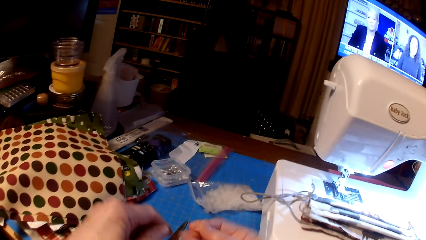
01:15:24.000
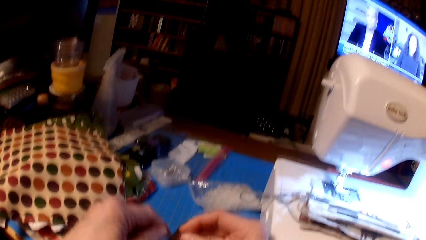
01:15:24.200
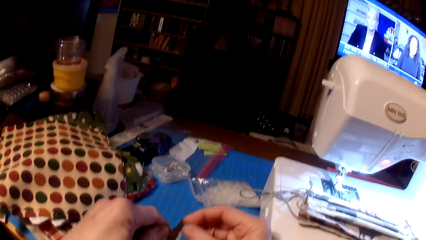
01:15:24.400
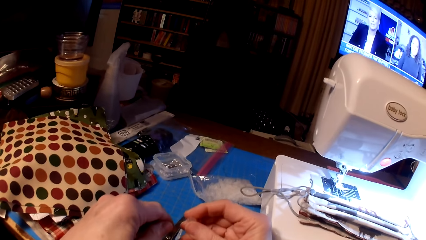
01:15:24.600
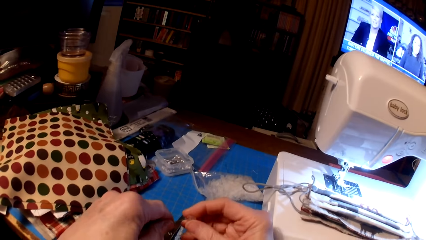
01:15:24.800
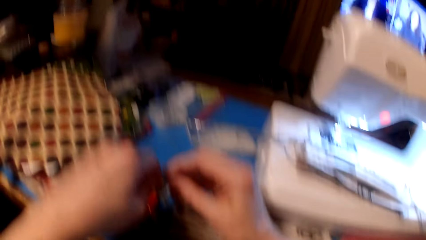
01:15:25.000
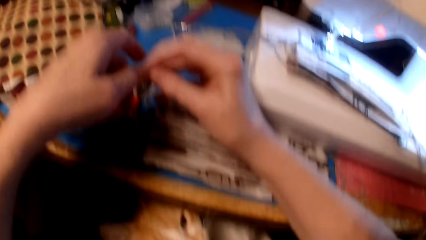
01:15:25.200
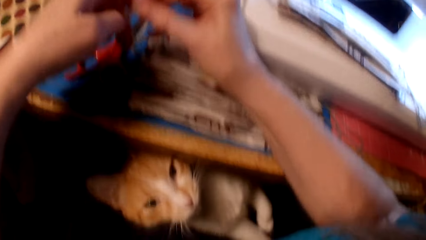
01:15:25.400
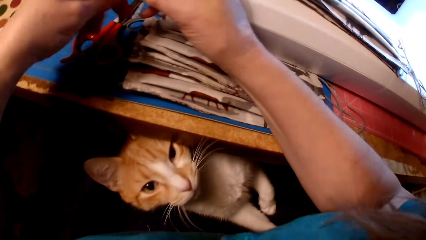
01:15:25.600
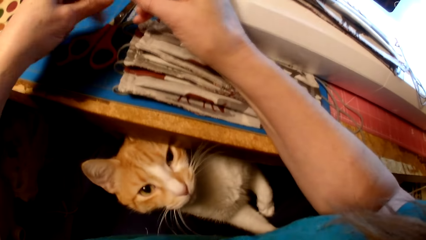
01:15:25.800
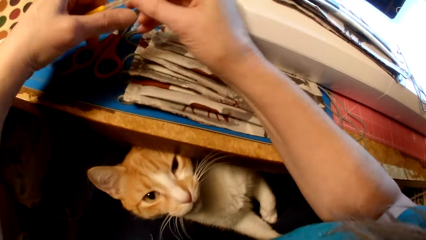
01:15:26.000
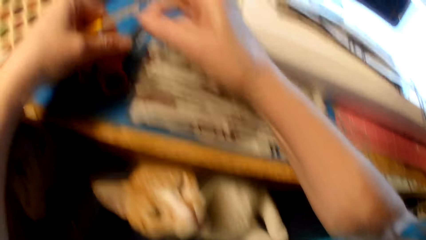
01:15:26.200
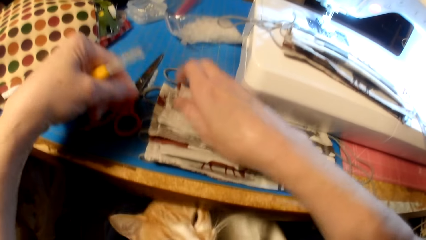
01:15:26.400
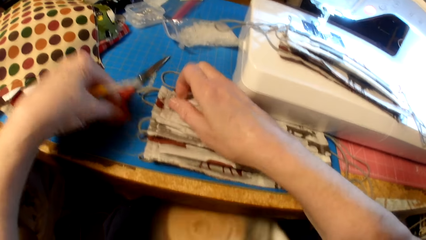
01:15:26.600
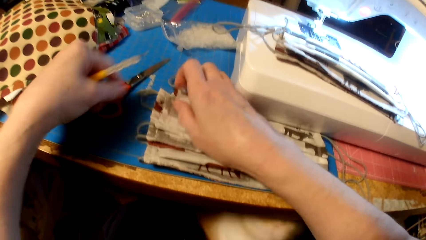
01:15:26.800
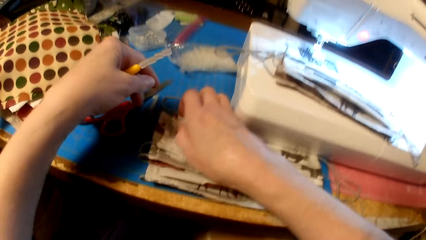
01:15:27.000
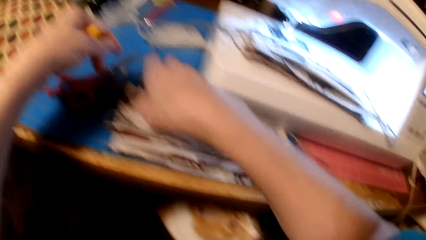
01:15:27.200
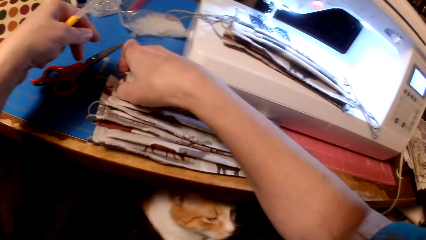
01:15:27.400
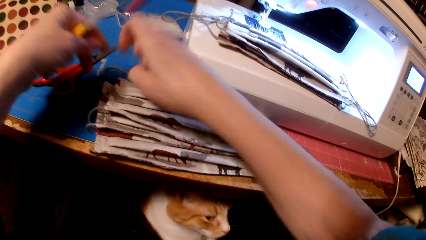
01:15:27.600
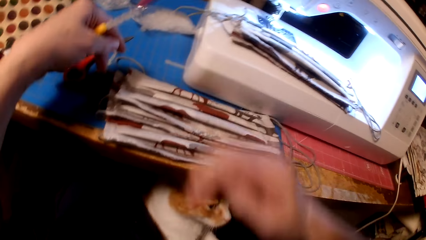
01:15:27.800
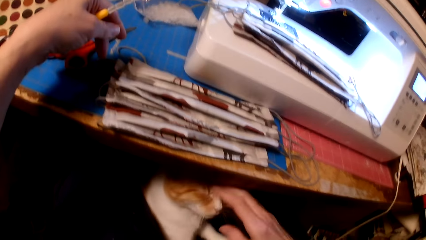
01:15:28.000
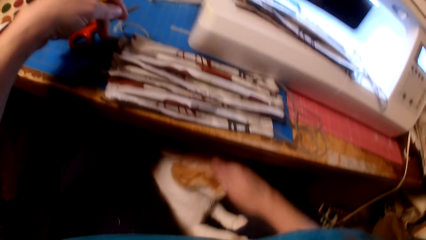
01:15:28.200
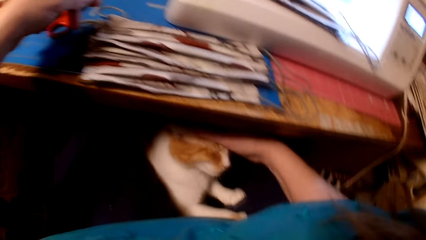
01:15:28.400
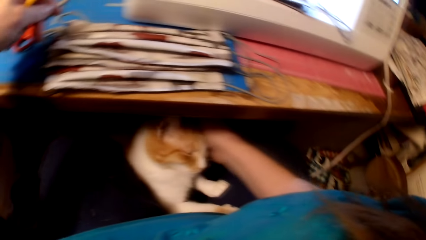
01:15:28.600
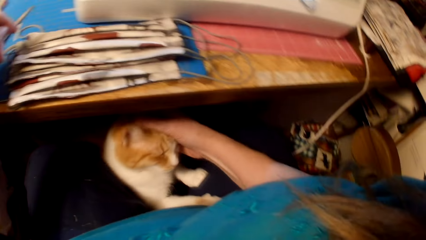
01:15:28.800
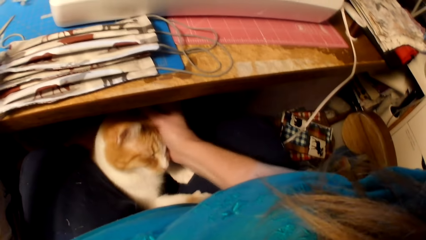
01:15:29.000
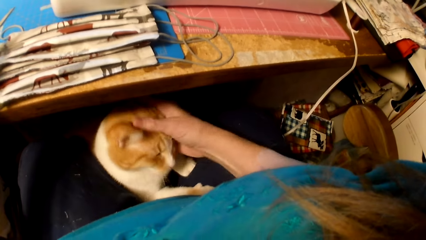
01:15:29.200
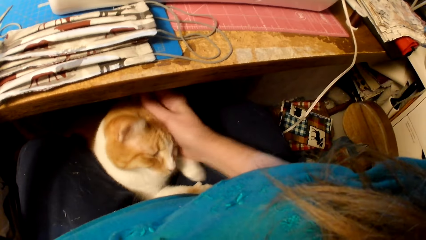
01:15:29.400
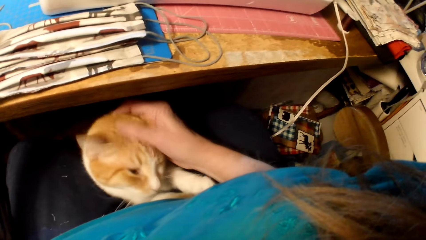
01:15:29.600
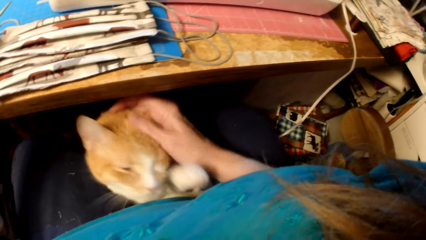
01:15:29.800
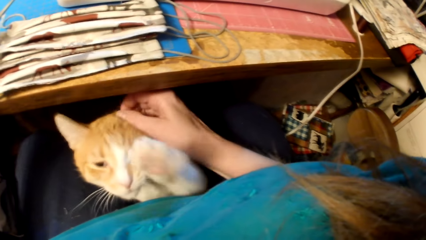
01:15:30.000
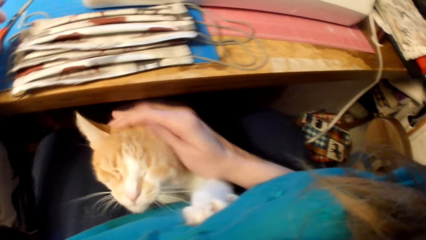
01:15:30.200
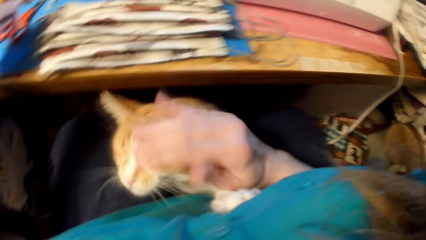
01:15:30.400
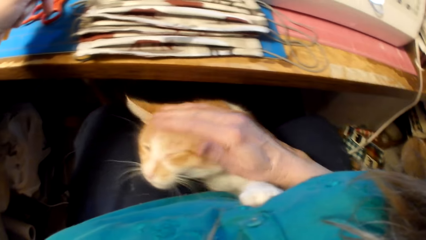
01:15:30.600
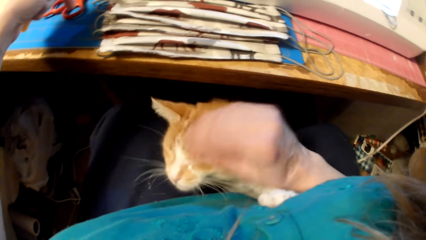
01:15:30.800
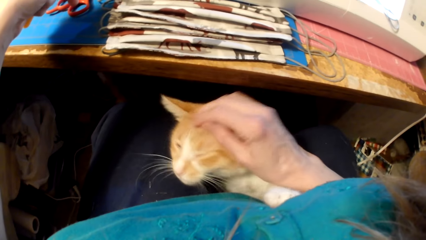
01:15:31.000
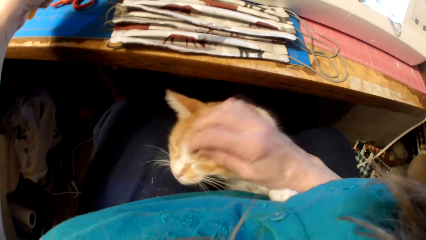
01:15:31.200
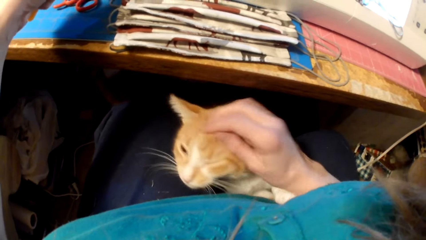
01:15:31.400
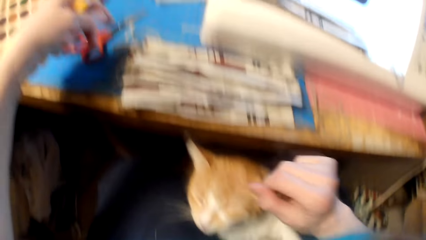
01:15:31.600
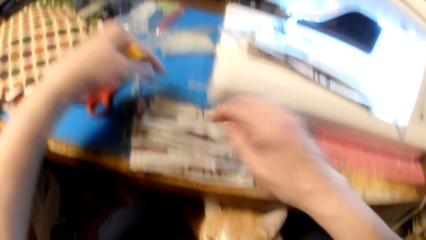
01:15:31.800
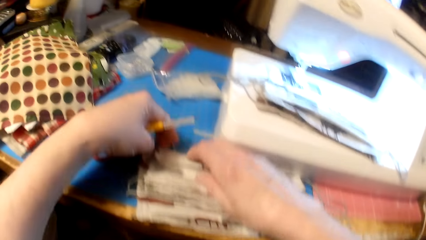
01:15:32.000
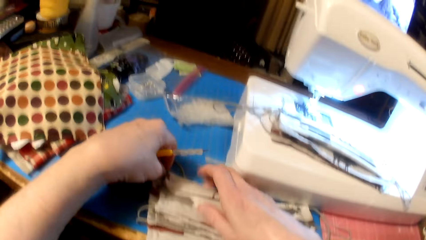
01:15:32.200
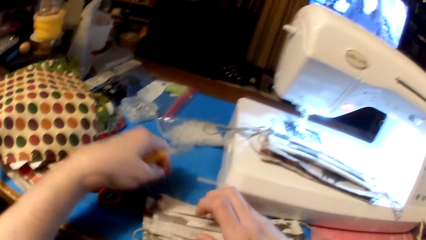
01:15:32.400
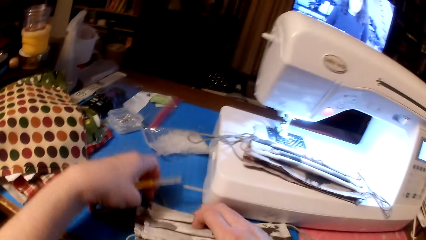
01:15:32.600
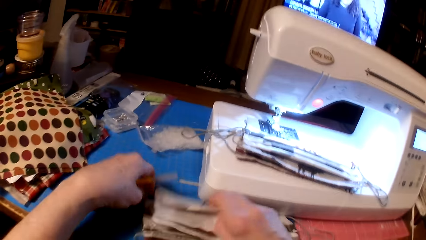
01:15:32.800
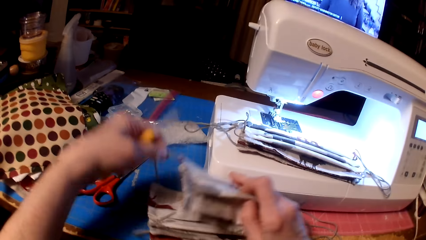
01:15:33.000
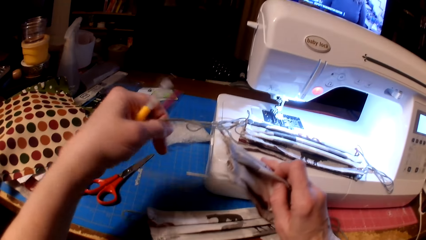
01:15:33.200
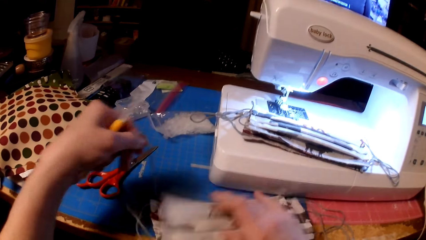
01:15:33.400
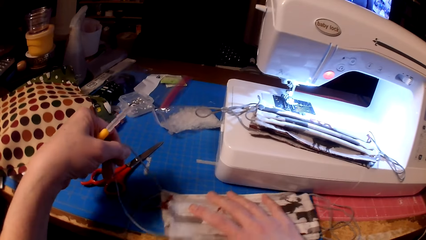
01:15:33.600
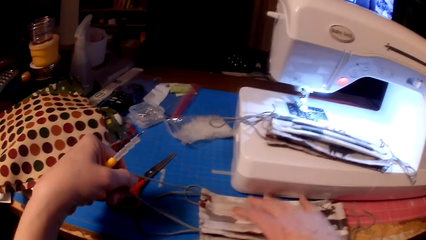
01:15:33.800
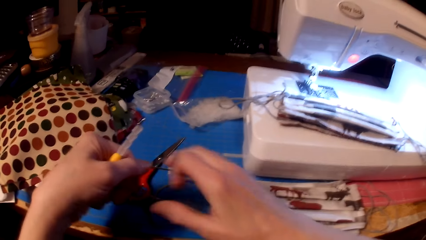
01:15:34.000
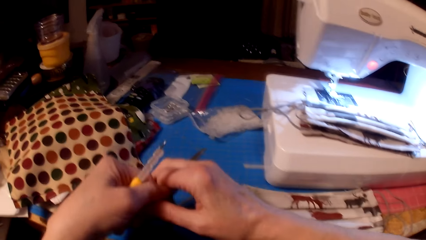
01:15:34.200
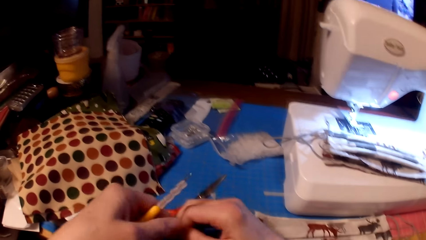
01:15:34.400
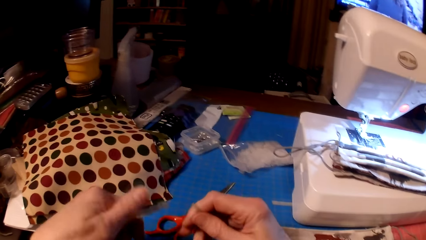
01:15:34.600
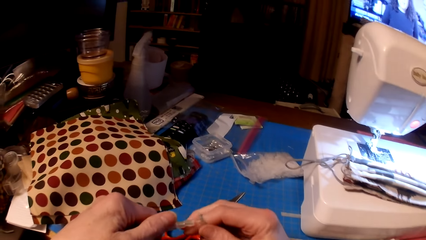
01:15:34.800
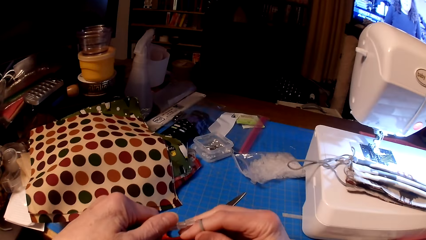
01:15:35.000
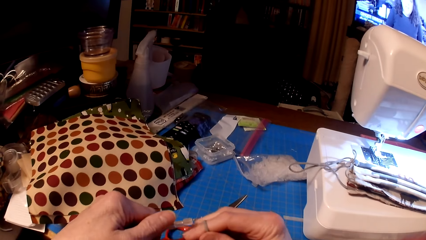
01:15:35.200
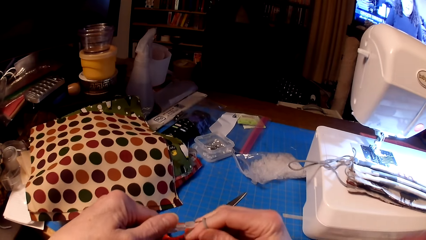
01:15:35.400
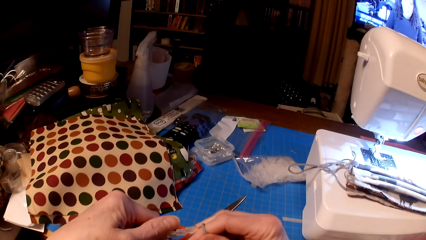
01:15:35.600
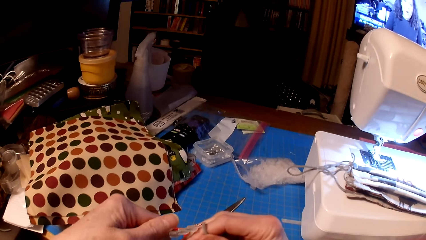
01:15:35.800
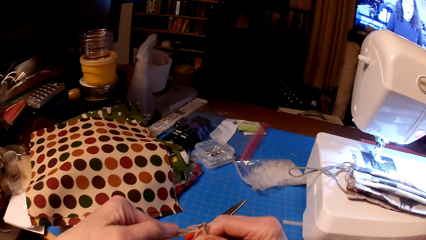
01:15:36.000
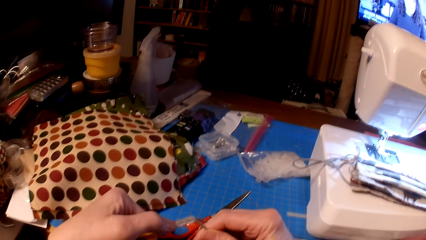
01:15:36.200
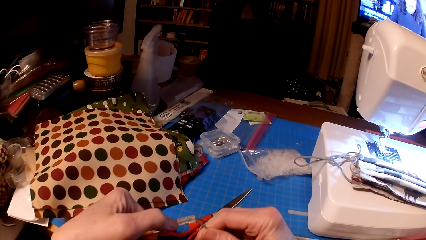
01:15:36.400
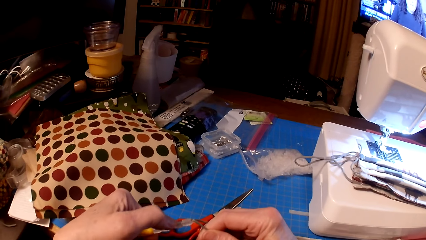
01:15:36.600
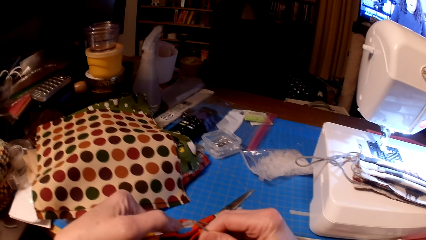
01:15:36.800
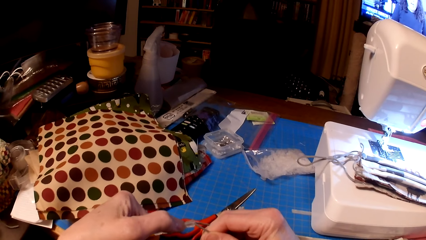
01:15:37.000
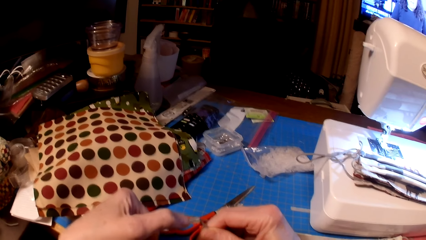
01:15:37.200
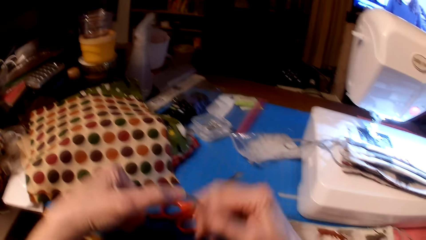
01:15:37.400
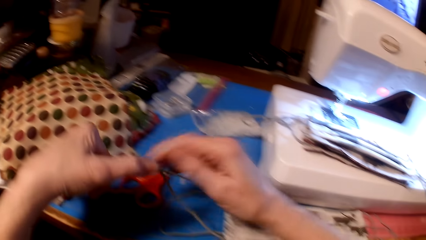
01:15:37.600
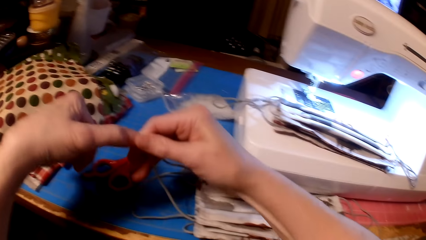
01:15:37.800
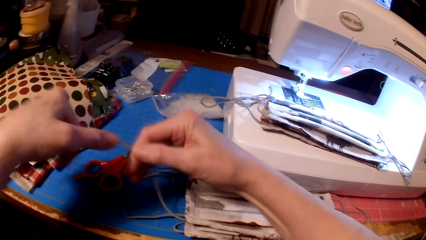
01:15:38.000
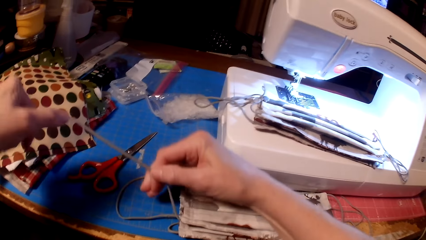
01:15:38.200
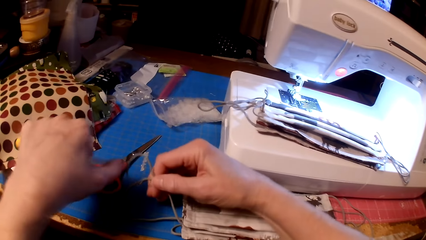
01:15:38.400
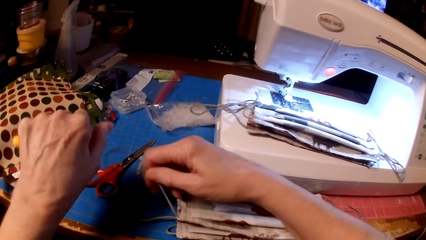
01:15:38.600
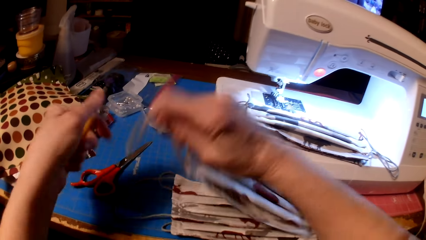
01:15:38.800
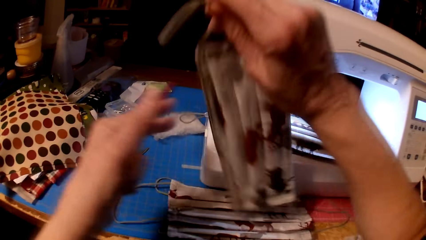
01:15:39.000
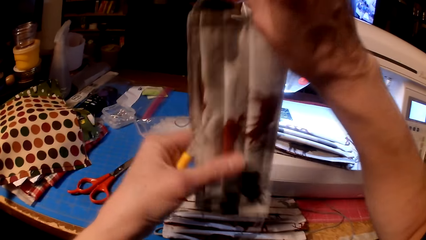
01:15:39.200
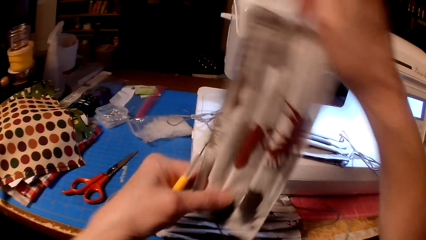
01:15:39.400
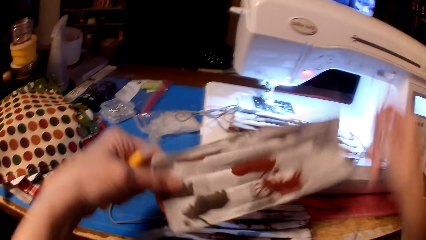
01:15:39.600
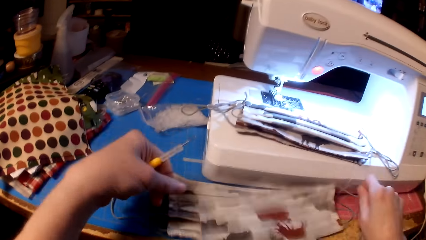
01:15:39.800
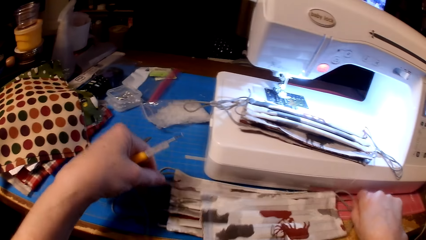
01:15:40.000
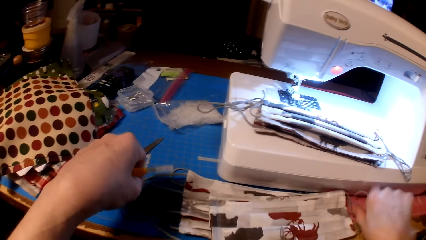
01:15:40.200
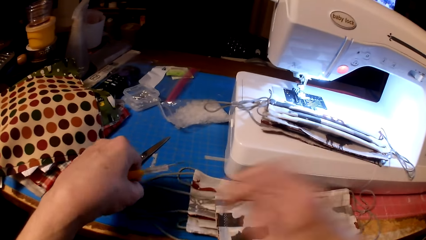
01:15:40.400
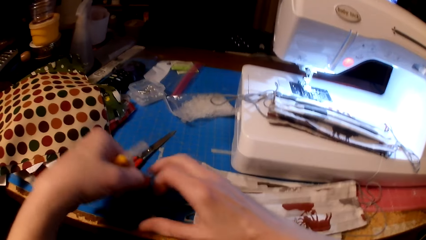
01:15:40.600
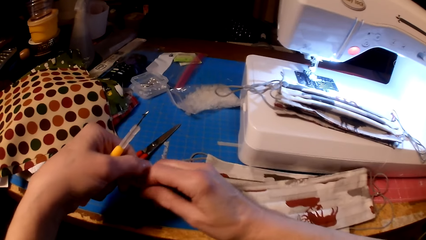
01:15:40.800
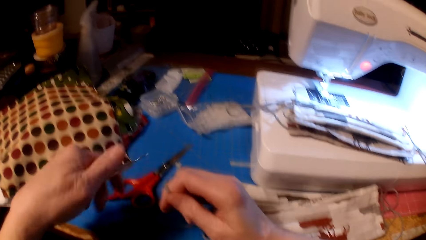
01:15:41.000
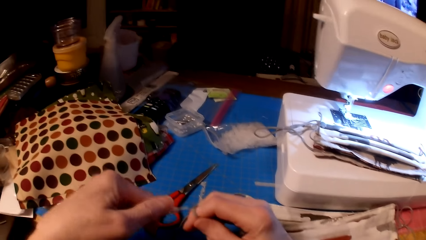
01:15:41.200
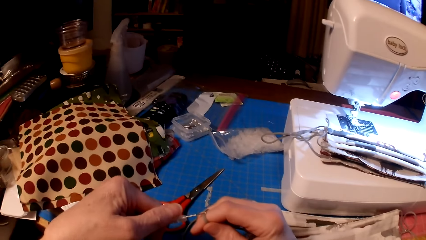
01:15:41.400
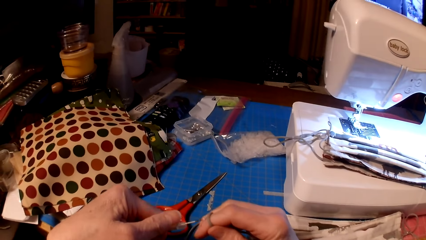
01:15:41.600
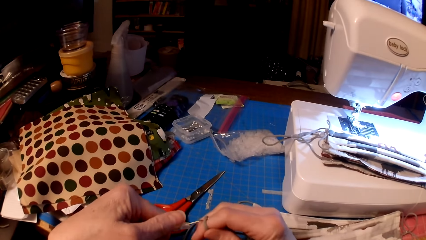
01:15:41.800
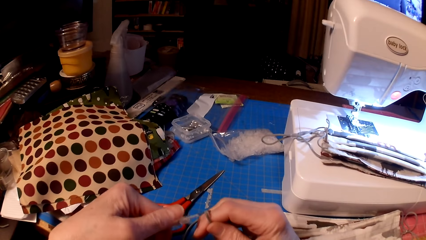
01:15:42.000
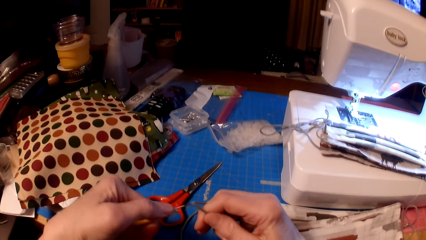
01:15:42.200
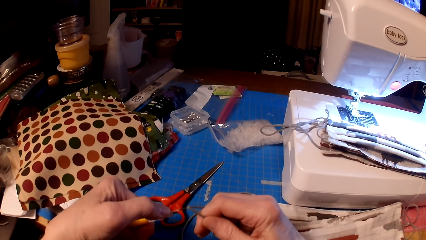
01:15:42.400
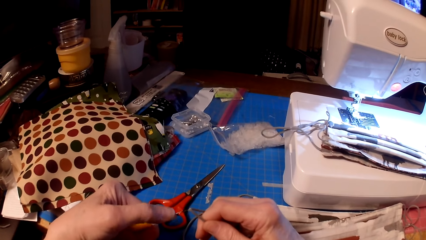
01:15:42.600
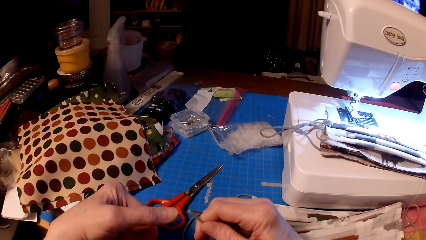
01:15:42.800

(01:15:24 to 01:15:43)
The camera wearer touches a cat and plays with the cat. They insert the beads in the mask. They pick up the fabric.
